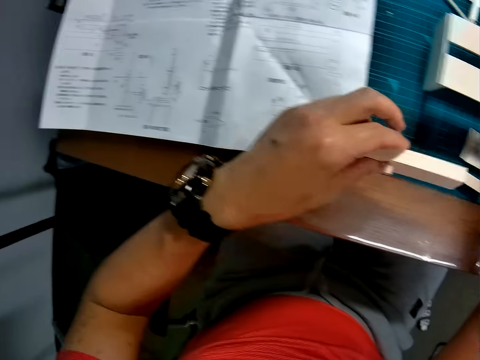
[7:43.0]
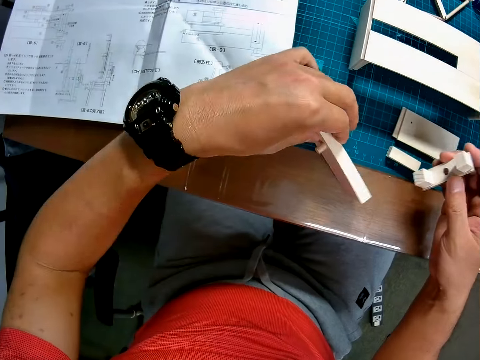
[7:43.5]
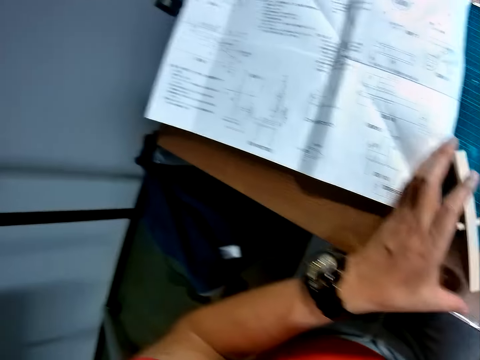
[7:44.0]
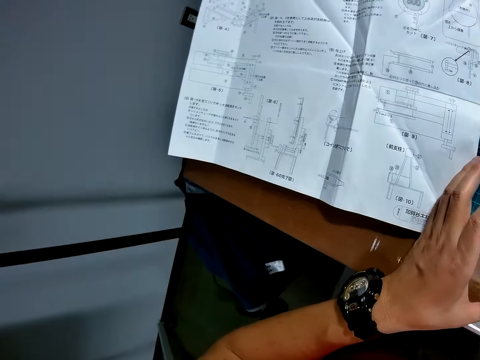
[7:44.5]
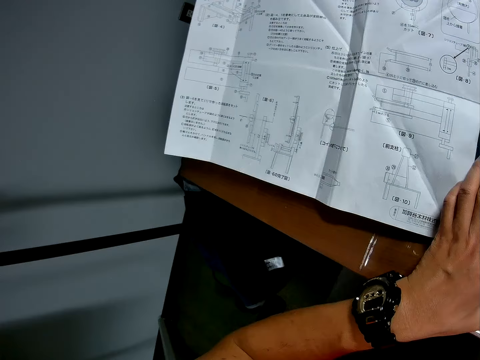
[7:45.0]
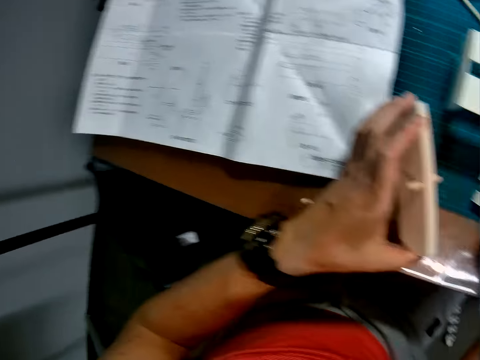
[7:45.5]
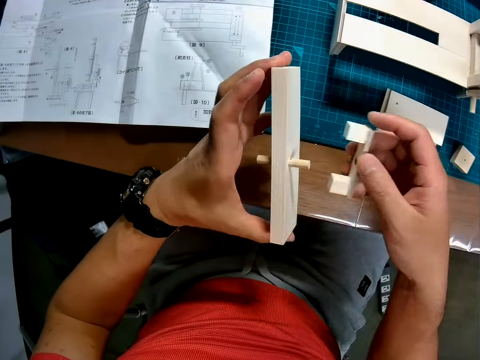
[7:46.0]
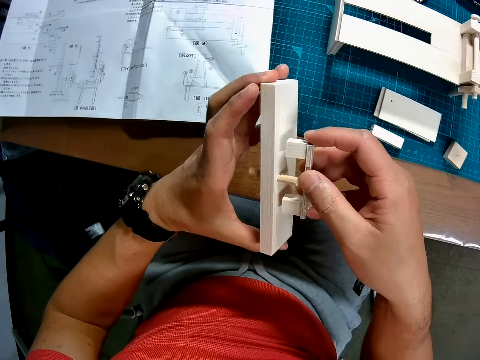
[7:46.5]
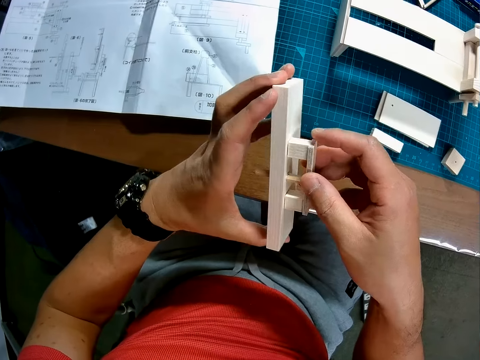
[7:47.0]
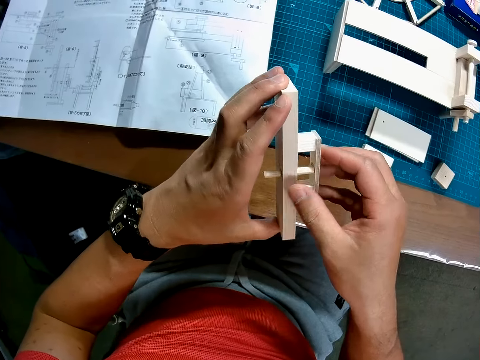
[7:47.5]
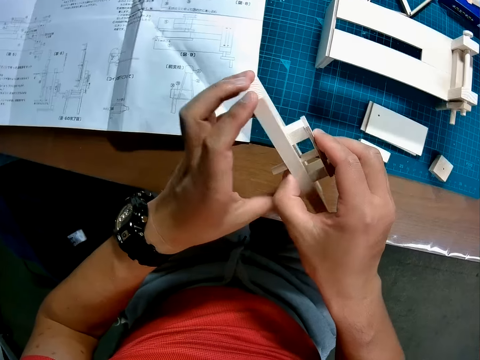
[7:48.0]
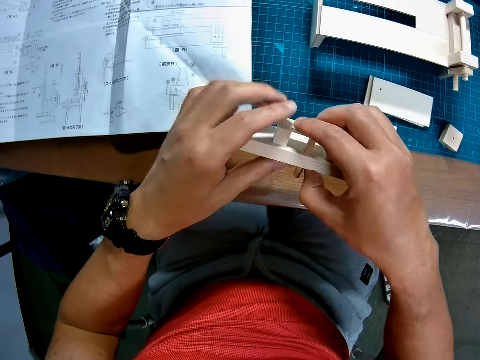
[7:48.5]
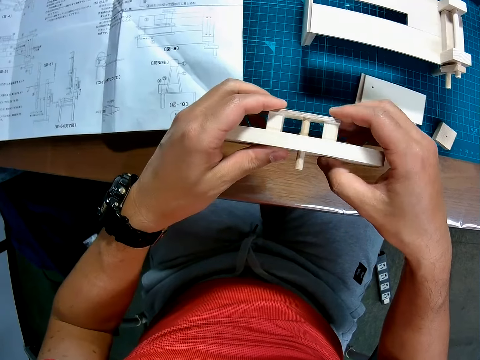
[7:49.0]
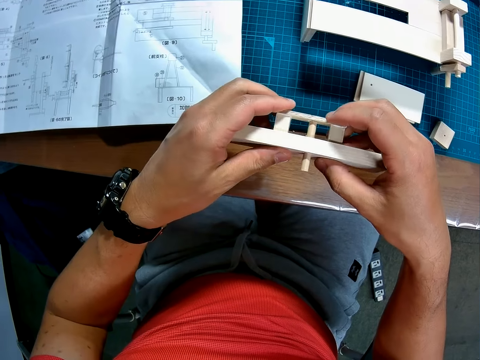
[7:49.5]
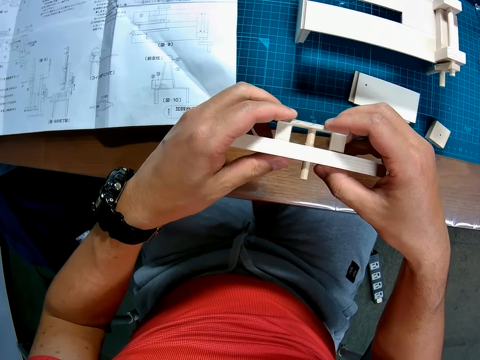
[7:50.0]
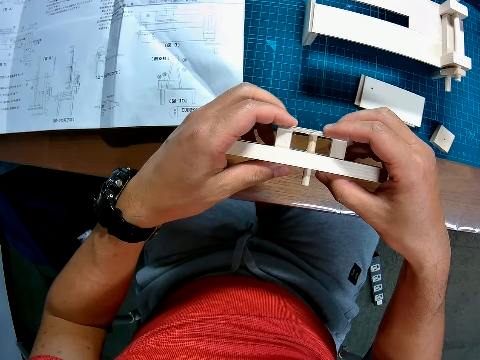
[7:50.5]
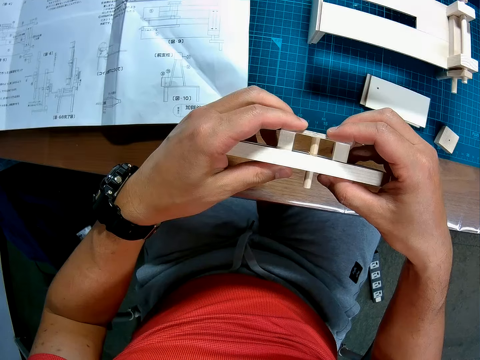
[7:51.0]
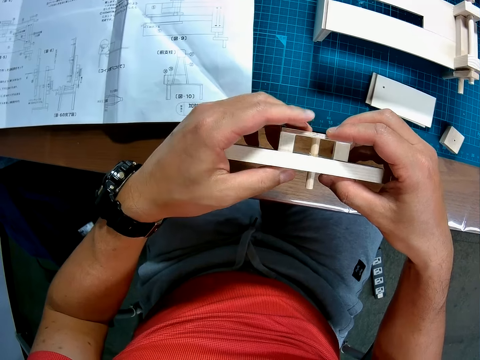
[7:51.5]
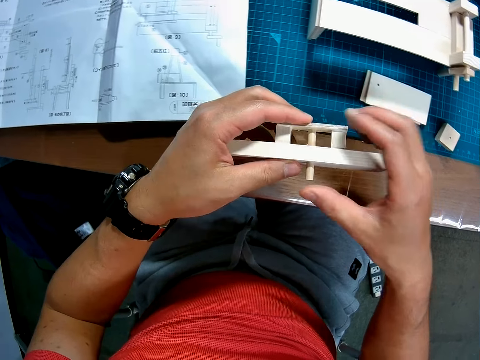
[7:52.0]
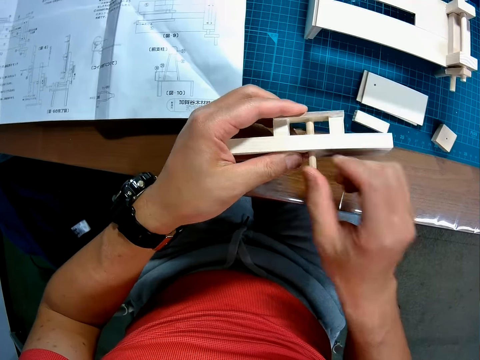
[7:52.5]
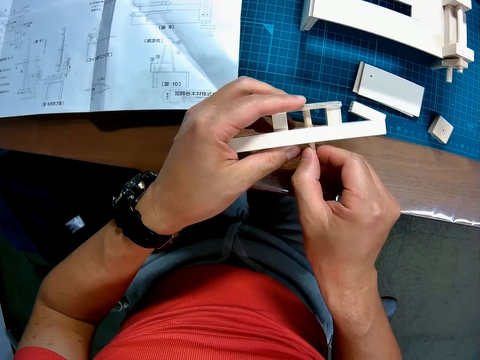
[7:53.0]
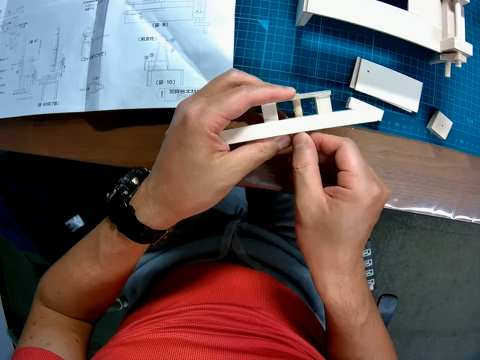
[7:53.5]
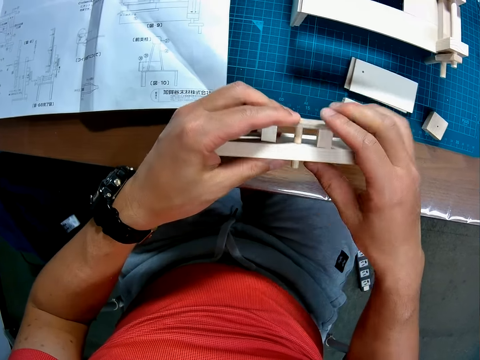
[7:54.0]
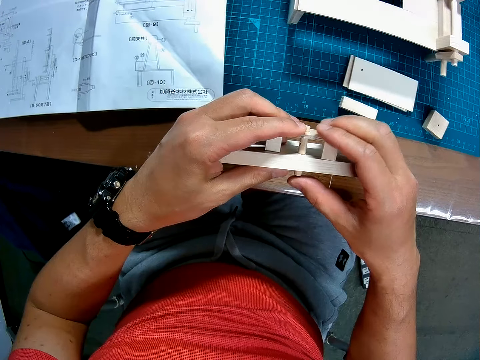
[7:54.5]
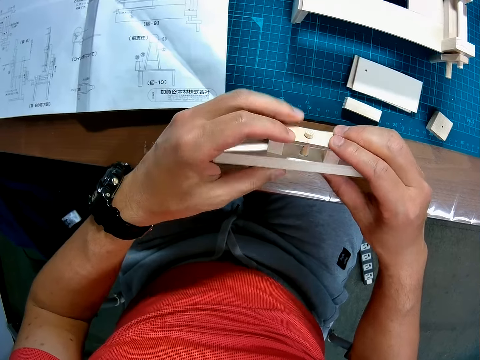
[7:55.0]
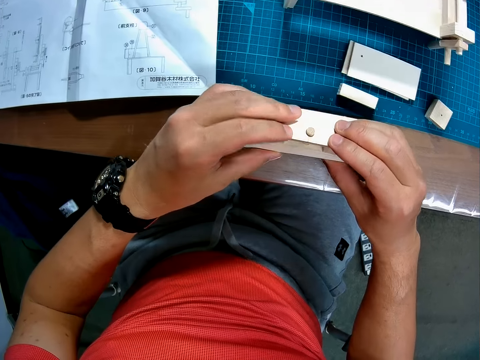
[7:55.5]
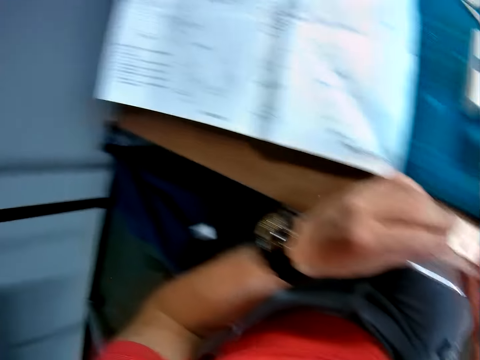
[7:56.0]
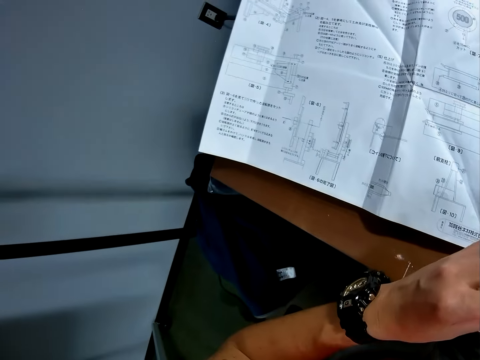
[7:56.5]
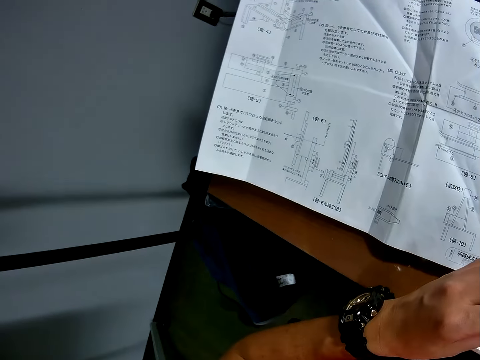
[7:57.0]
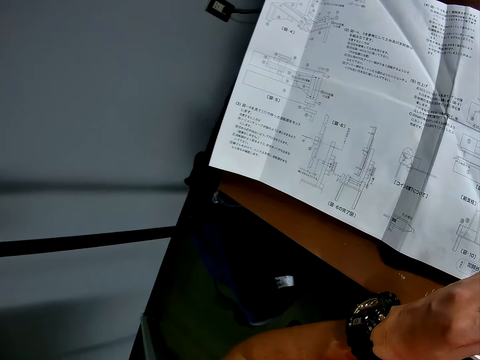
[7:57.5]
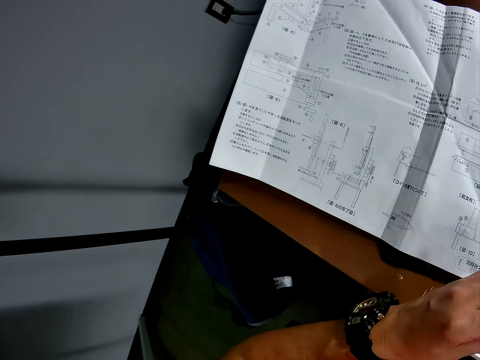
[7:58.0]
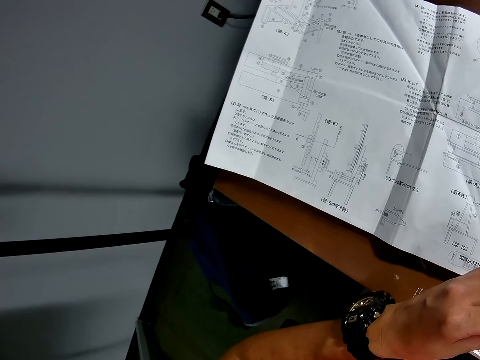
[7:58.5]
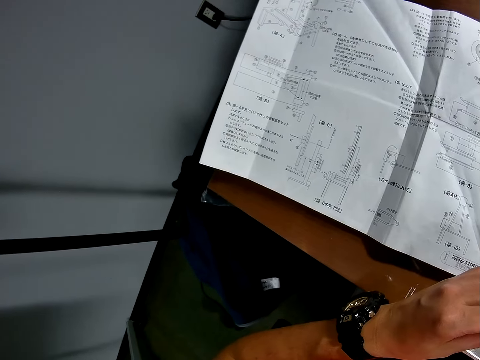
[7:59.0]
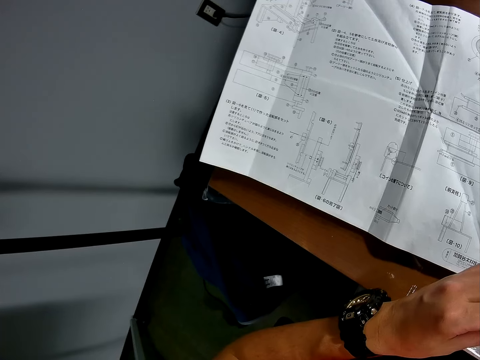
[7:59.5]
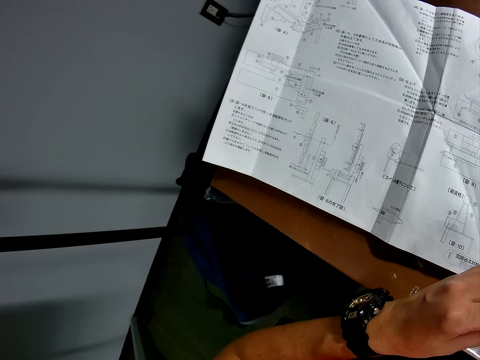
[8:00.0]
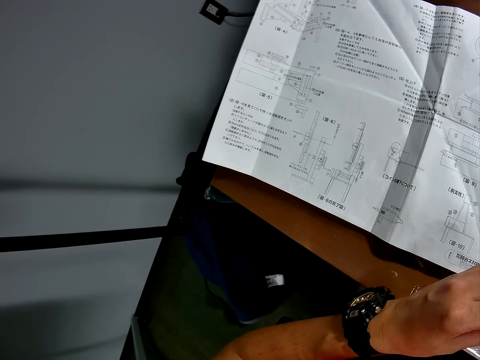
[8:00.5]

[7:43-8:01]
The camera wearer drops the big rectangular piece on the table. They adjust the piece of craft material. They pick up the big rectangular piece from the table again. They join the bench-like piece together with the big rectangular piece with a small rod in it. They adjust the joined pieces. They set the pieces on each other. They push the small rod through both pieces. They look at the blueprint again.

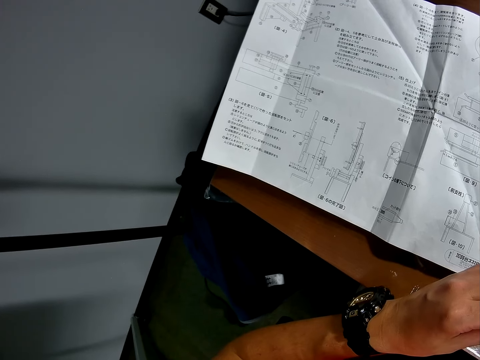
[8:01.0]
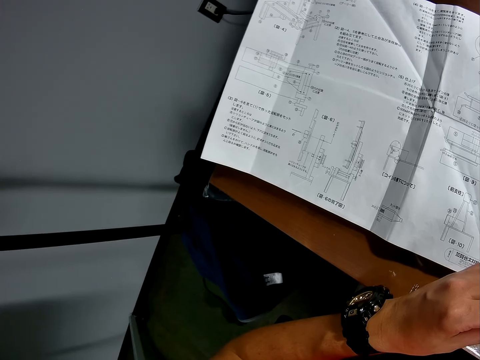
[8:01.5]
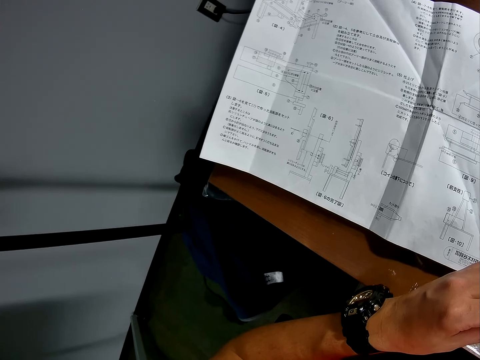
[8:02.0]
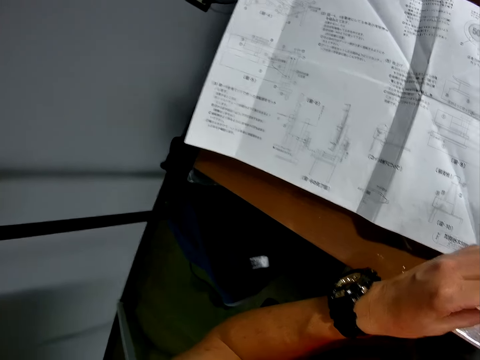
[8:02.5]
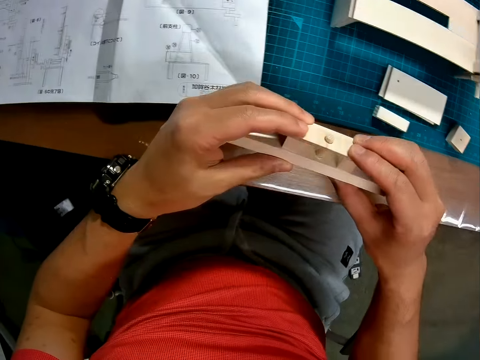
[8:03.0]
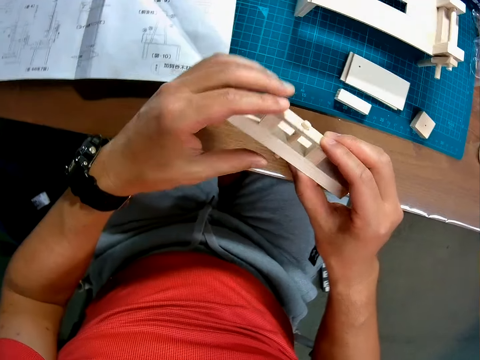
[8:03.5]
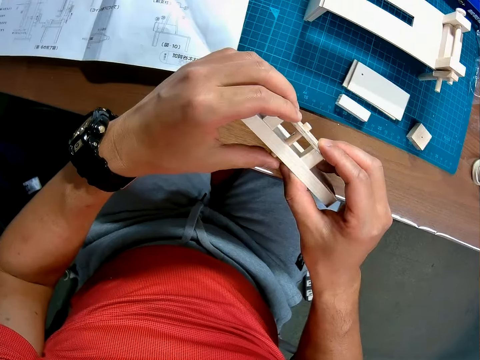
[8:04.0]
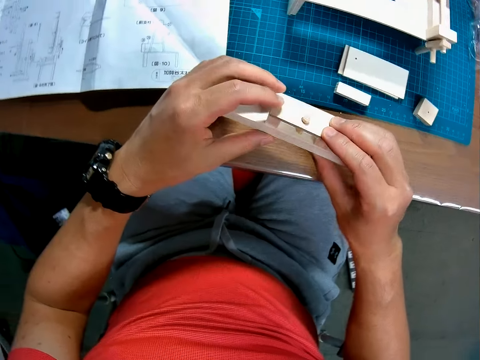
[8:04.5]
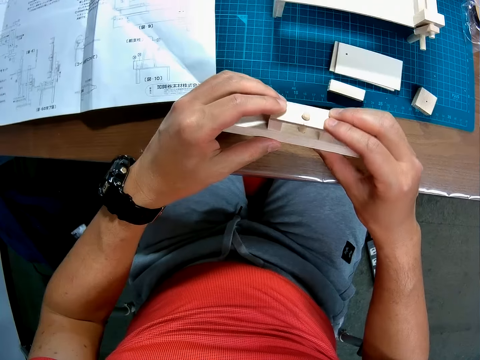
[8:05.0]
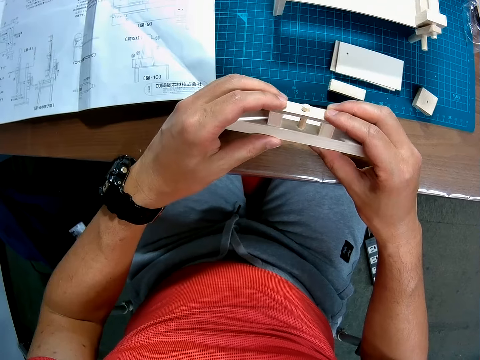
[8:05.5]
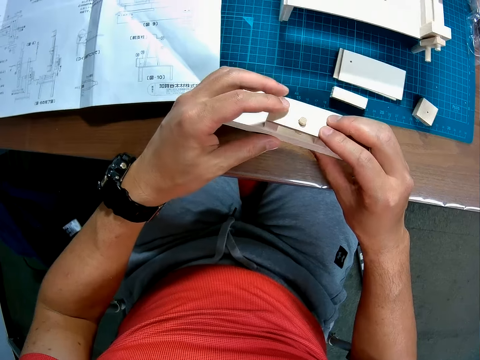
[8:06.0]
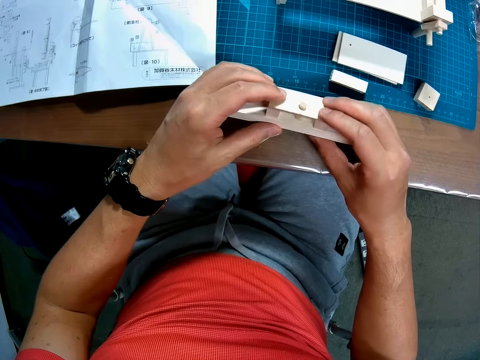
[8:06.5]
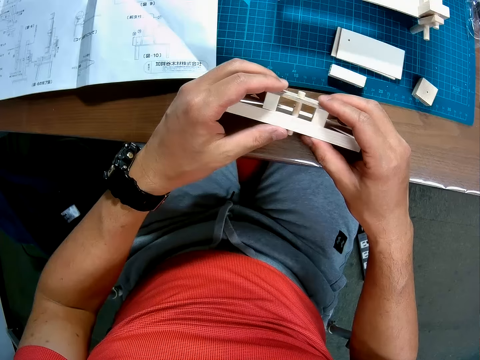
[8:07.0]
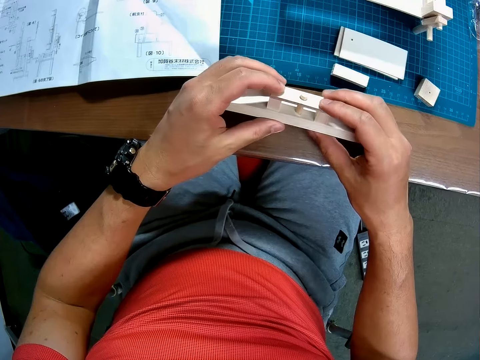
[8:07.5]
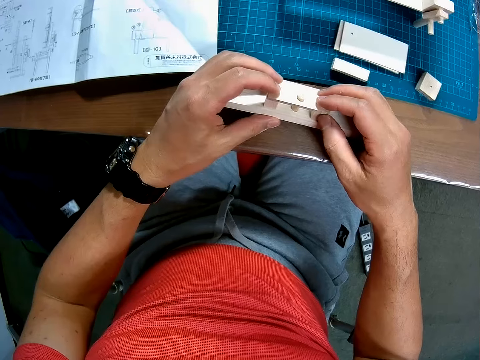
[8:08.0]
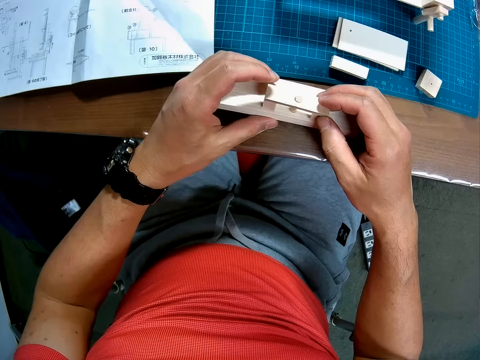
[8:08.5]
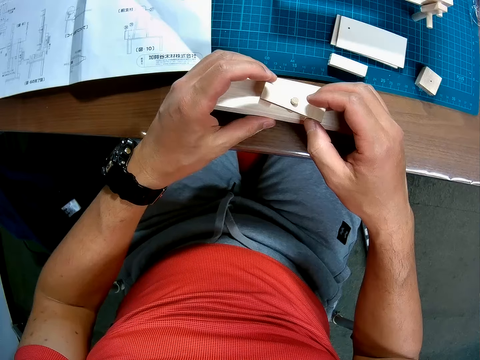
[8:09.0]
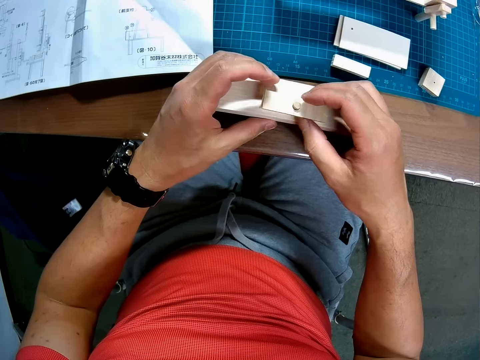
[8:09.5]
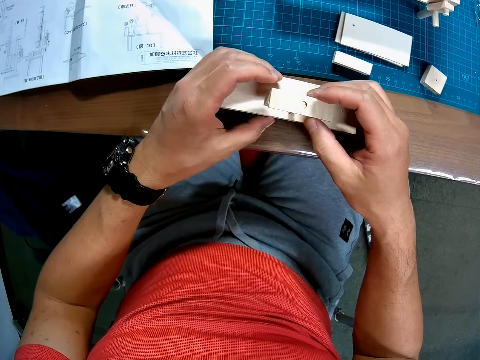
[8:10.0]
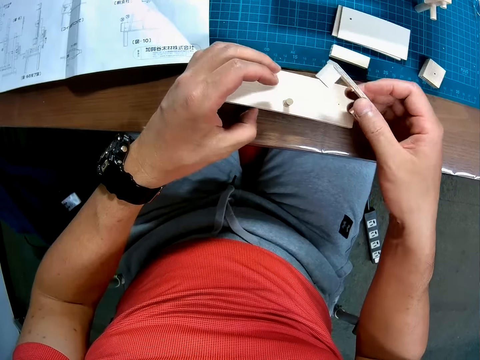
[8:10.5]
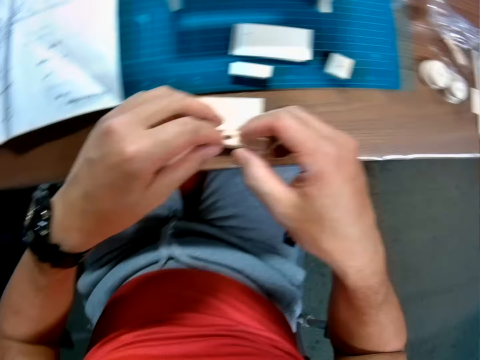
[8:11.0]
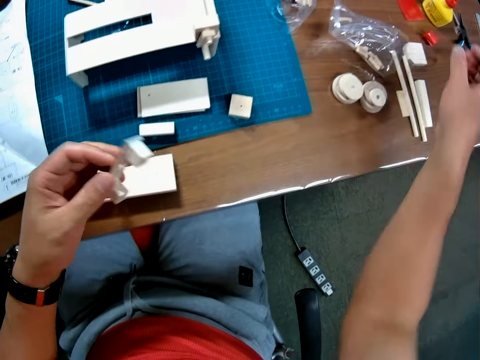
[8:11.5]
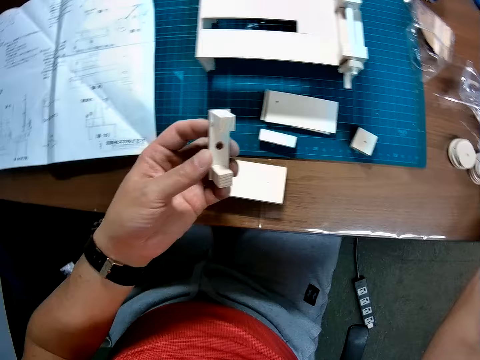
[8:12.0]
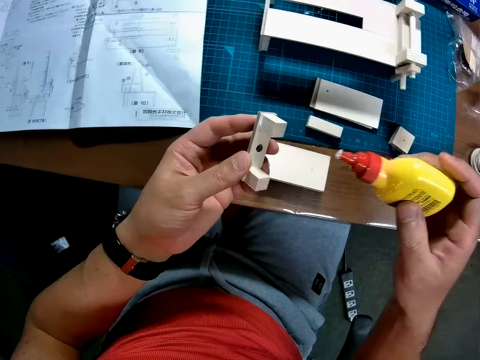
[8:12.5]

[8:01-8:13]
The camera wearer checks the assembly in his hands. He adjusts the joined pieces. He removes the bench-like piece from the big rectangular piece. He puts one of the pieces on the table. He picks up the wood glue bottle from the table. He holds the other piece with the left hand.
